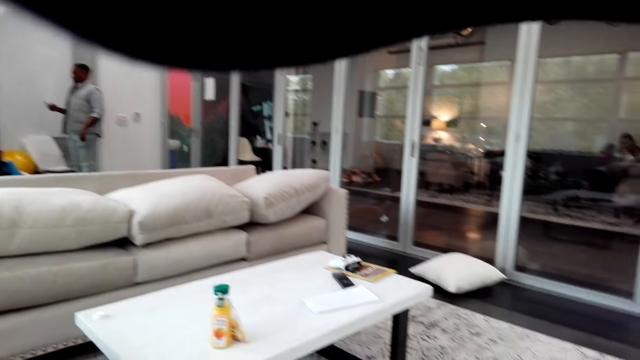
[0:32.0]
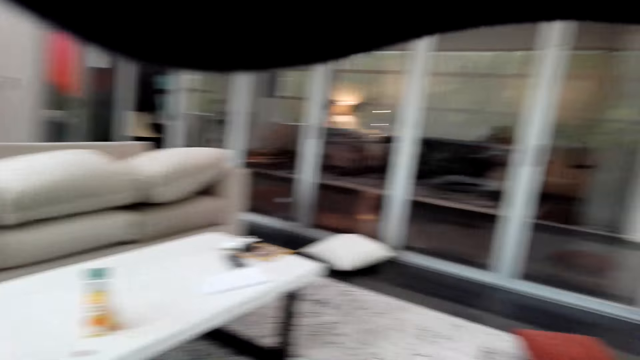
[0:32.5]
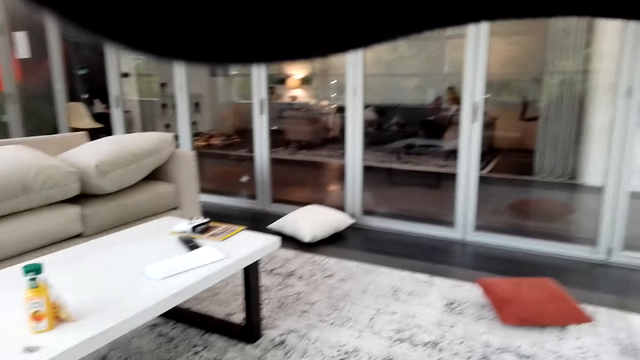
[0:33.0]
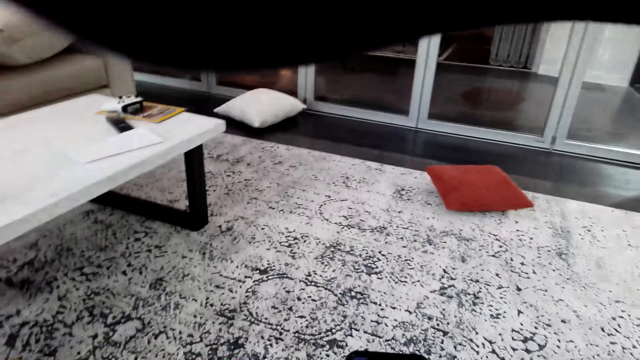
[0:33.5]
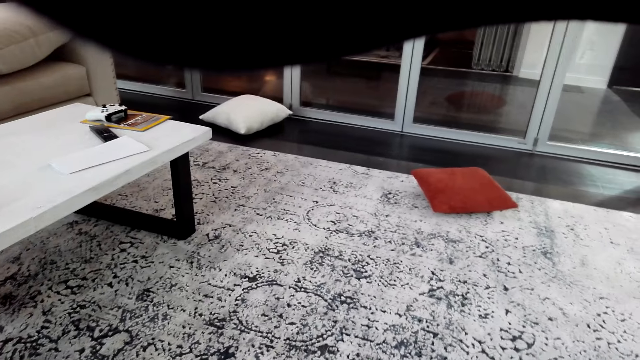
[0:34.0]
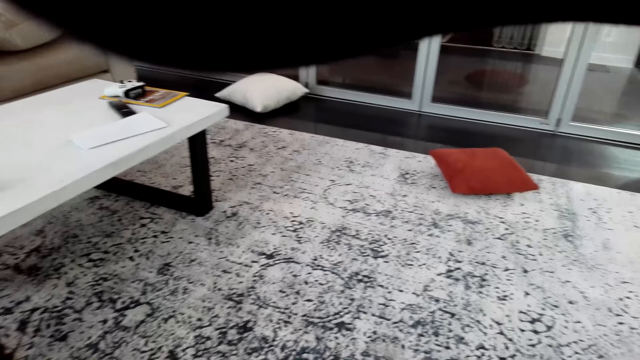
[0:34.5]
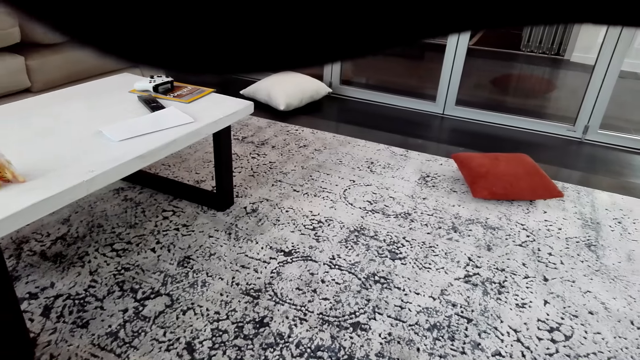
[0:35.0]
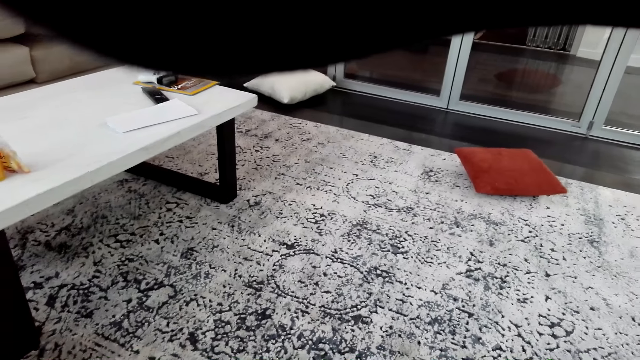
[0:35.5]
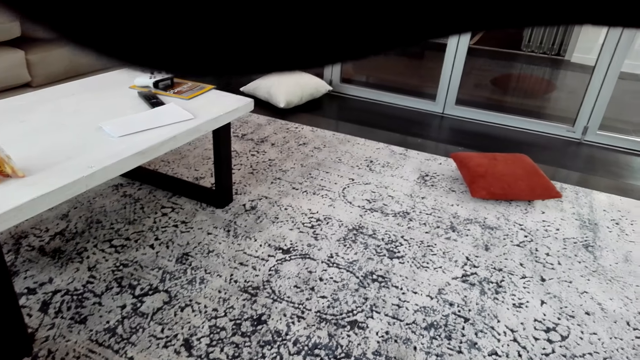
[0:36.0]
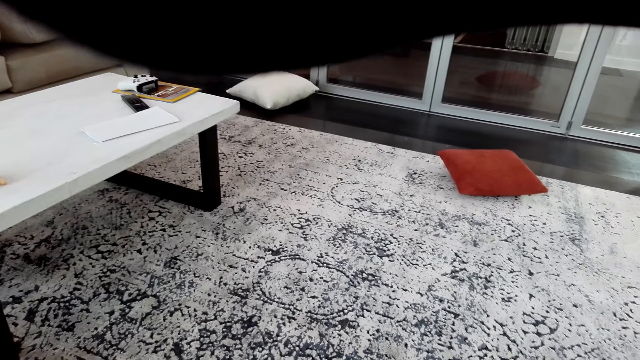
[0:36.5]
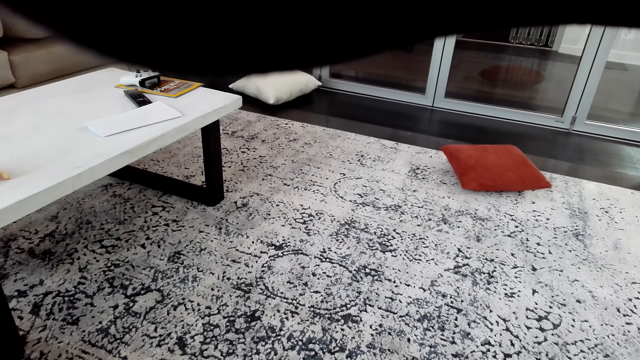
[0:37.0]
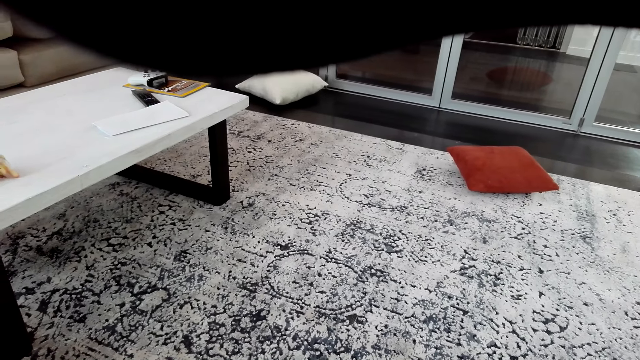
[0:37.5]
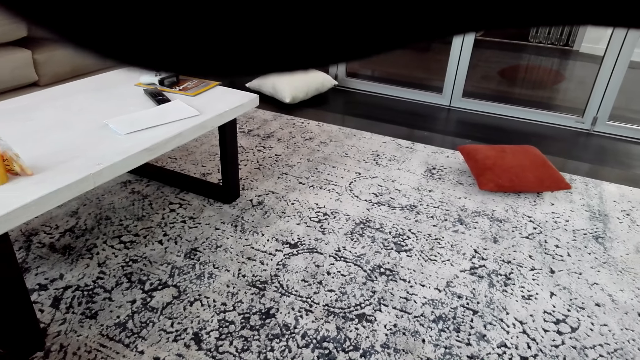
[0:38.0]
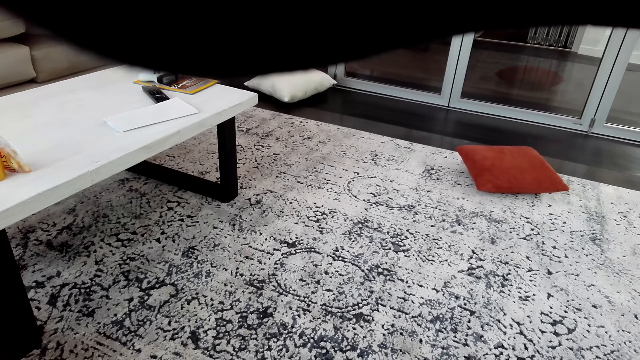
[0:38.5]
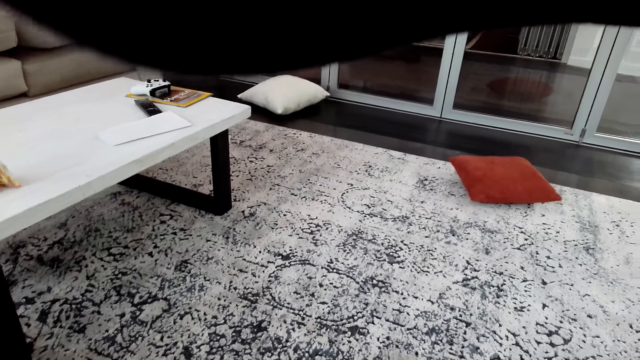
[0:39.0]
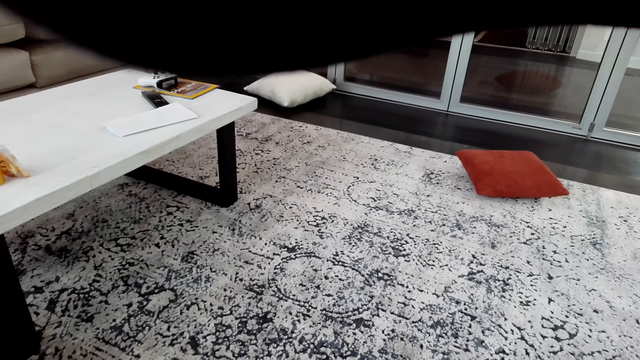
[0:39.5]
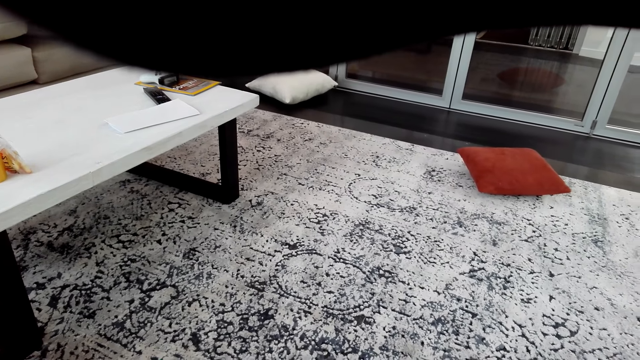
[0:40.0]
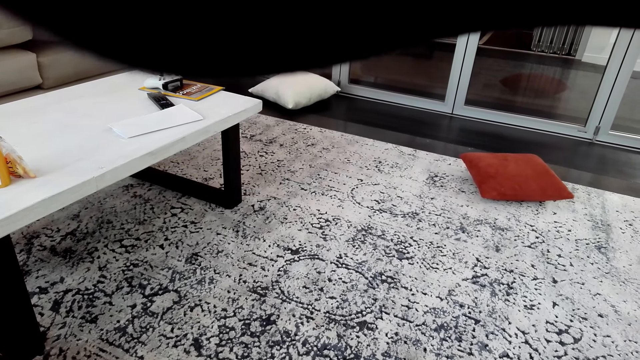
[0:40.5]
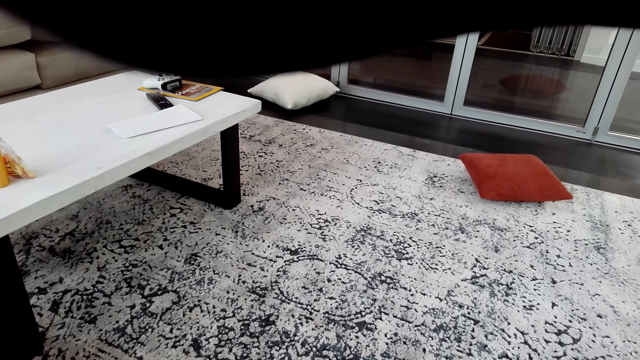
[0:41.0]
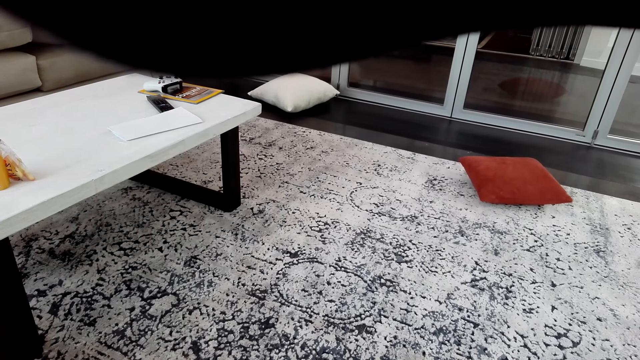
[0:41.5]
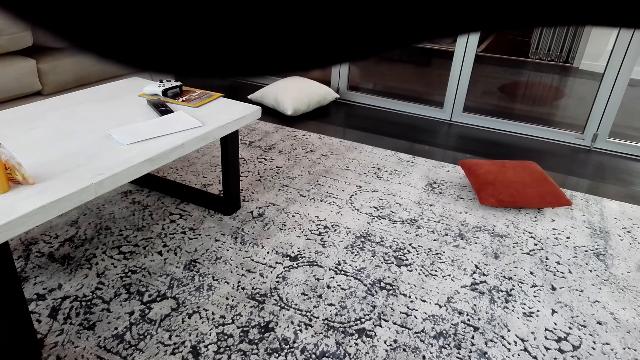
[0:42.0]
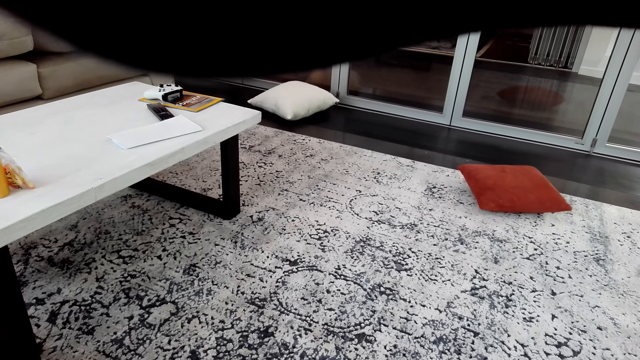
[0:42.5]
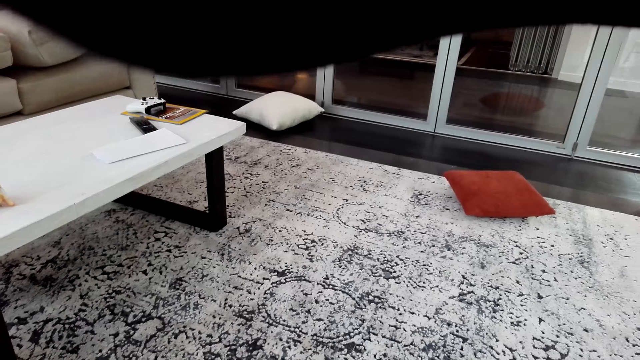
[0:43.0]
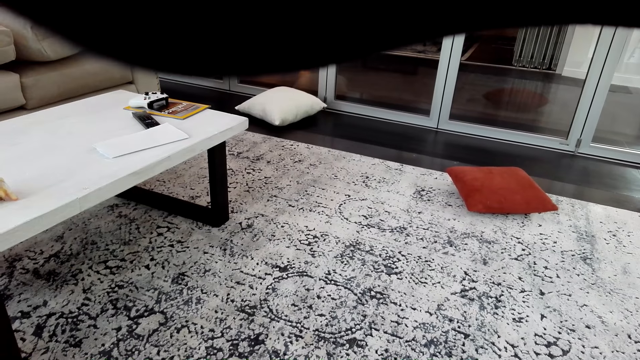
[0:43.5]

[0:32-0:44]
A person walks in the room. The camera wearer looks on the floor. They look around. They talk in the room. The person talks in the room.

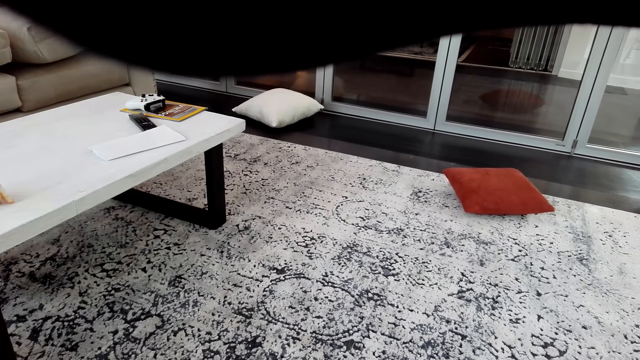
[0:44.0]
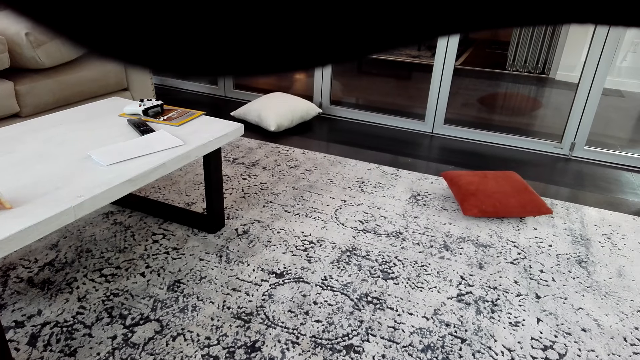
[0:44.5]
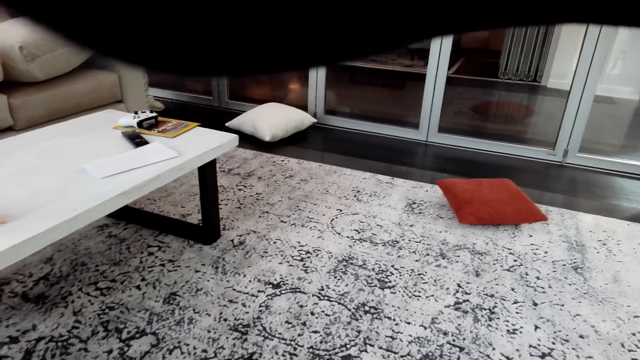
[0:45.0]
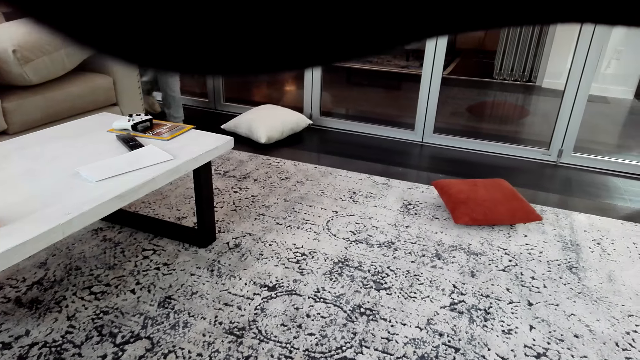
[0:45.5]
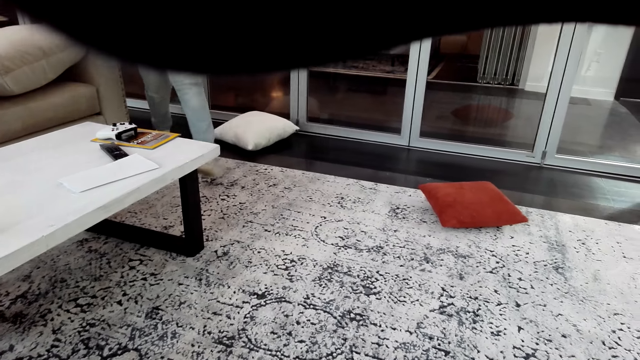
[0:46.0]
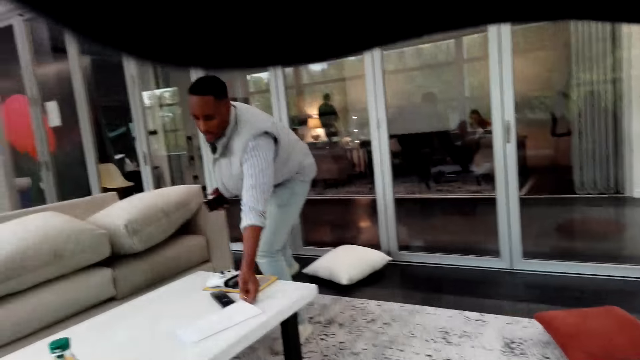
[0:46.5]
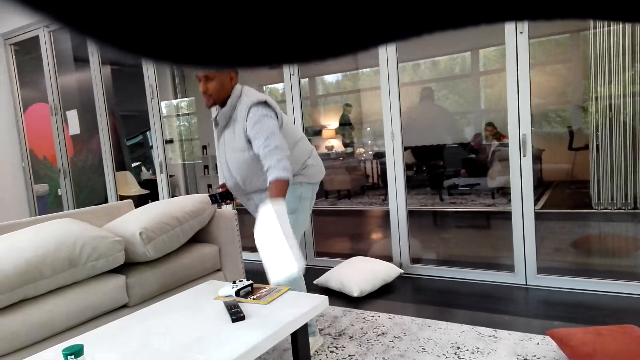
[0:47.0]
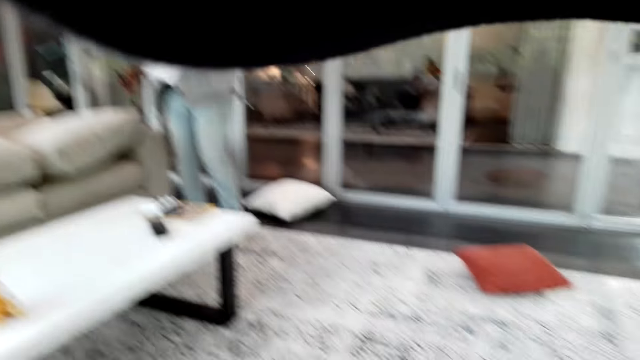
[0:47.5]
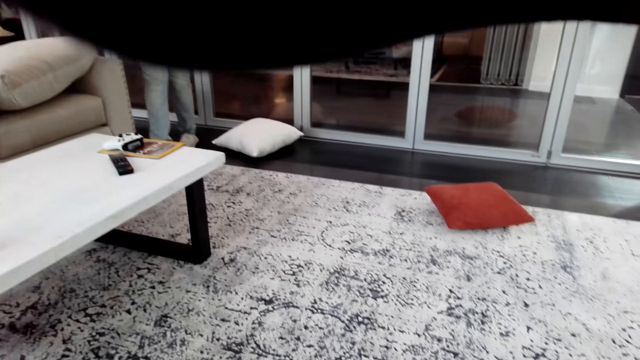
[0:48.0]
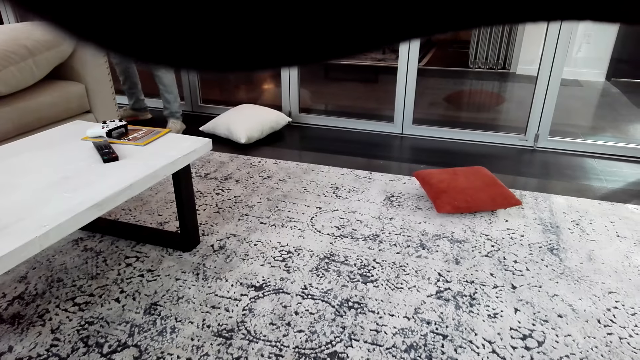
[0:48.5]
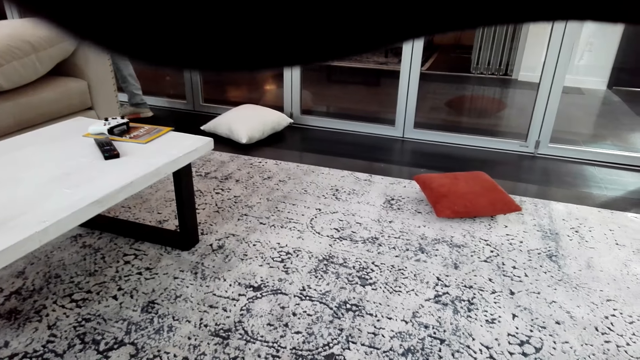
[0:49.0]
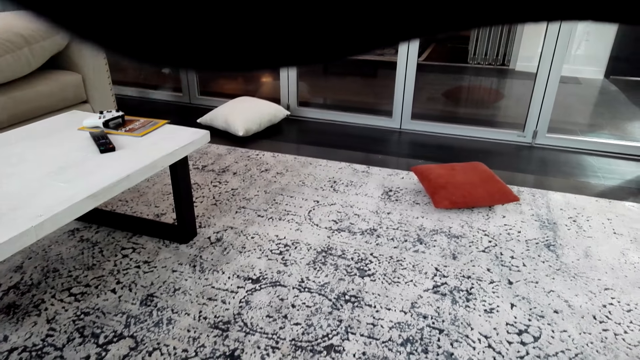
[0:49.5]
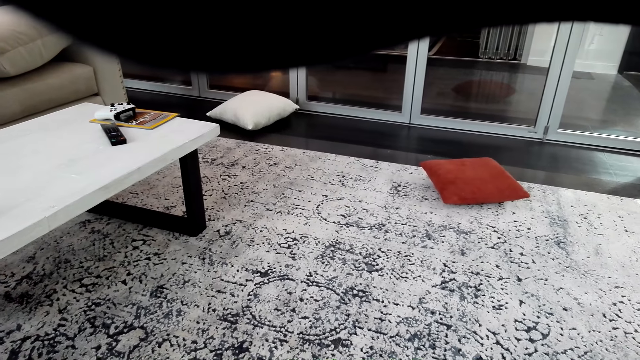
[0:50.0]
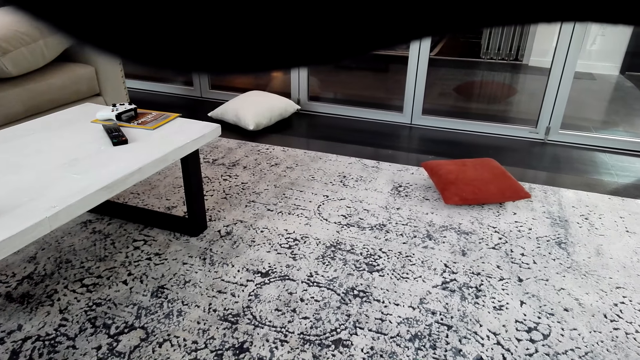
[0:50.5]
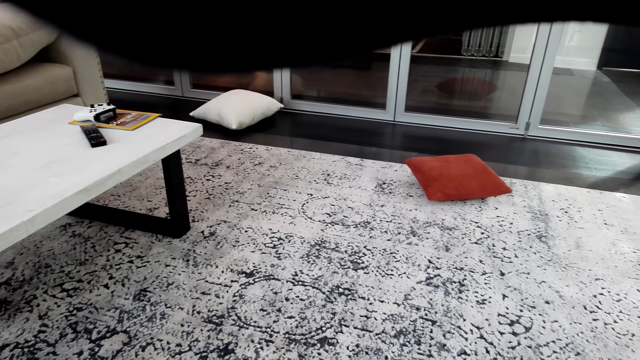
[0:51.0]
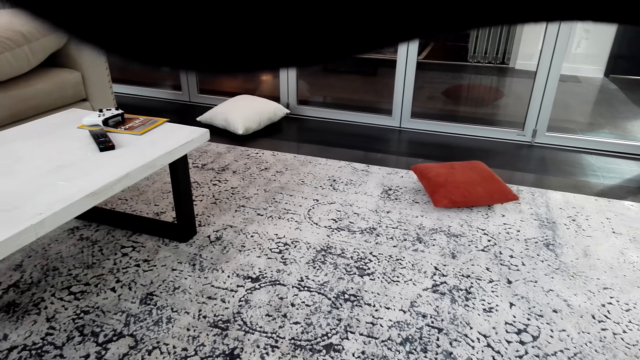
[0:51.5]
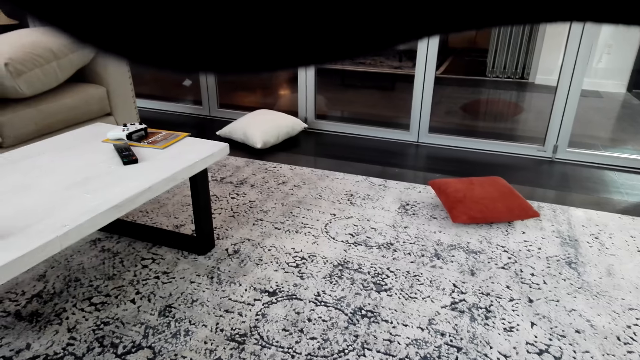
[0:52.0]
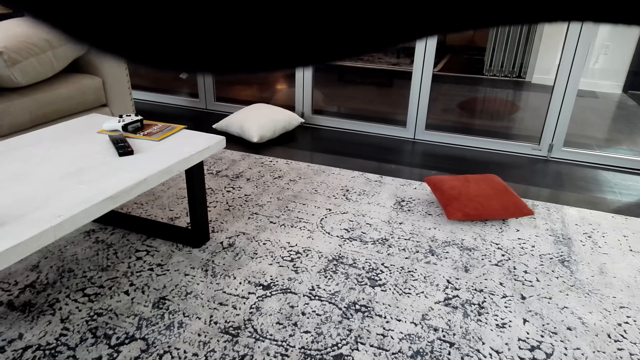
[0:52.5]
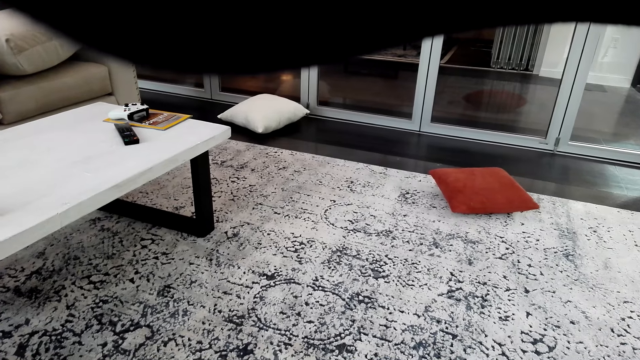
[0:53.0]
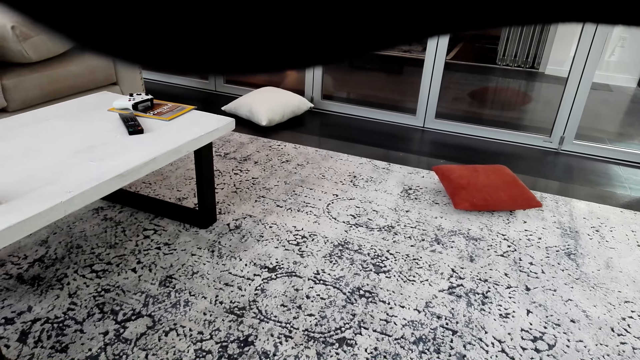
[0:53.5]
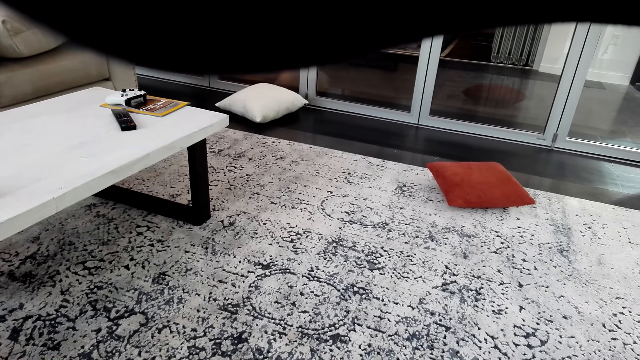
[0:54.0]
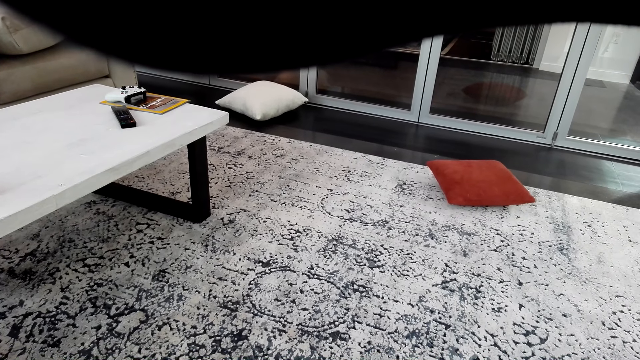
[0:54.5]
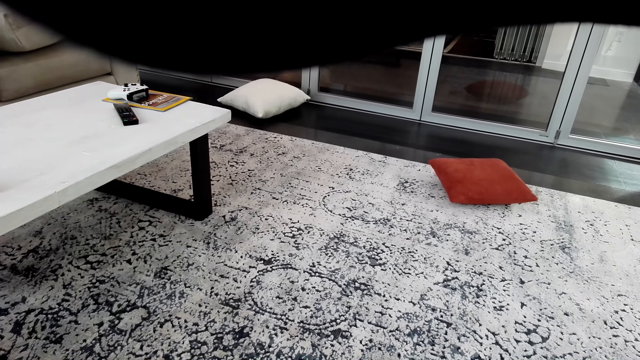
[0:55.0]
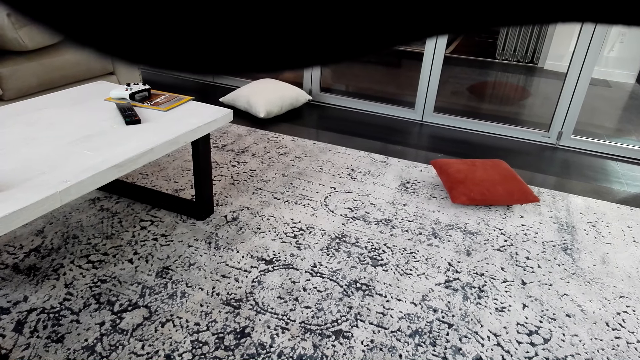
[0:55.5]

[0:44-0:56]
A man walks in the room, picks the paper from the table and walks in the room. The camera wearer talks in the room. They look around.
